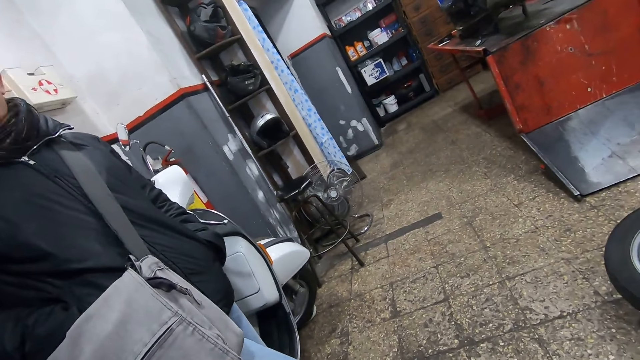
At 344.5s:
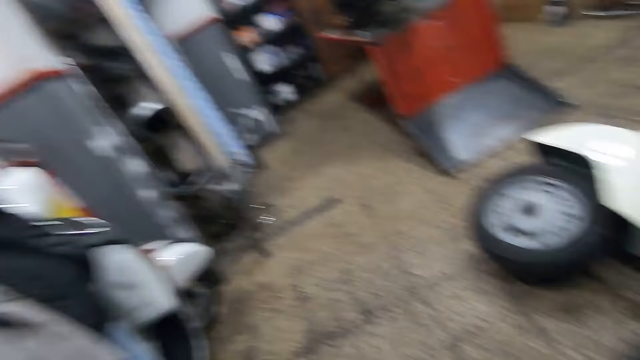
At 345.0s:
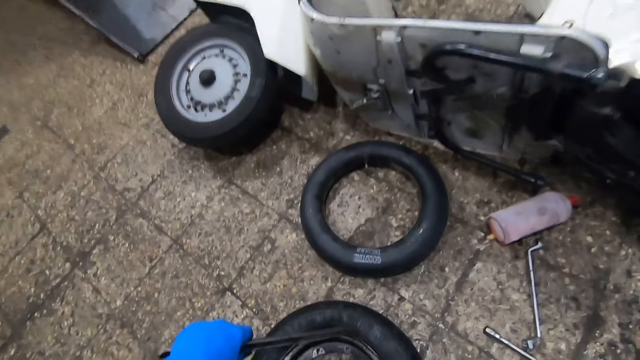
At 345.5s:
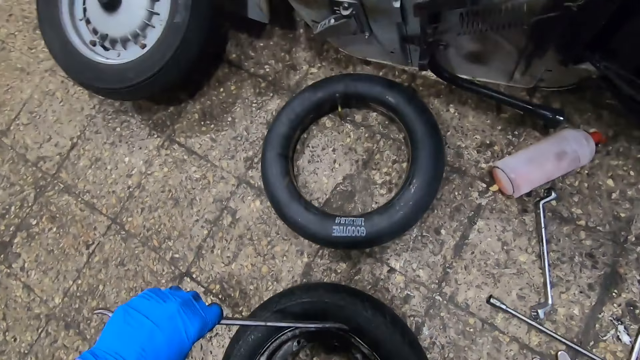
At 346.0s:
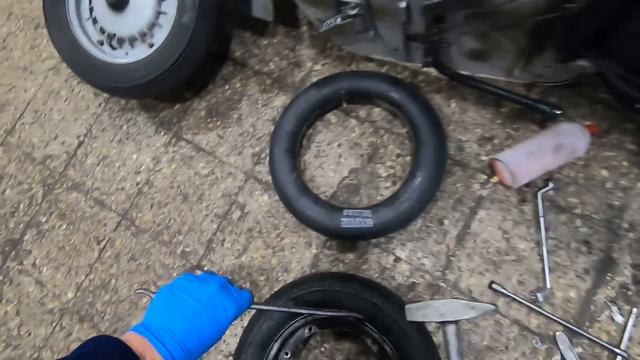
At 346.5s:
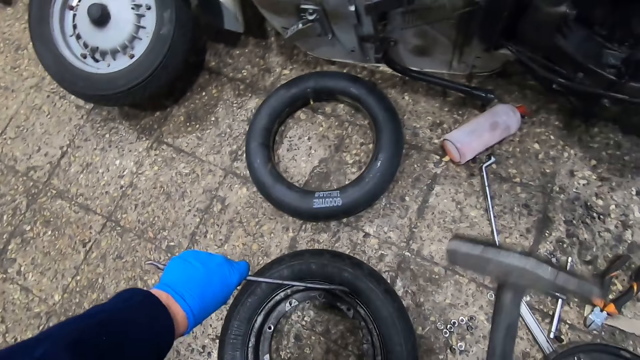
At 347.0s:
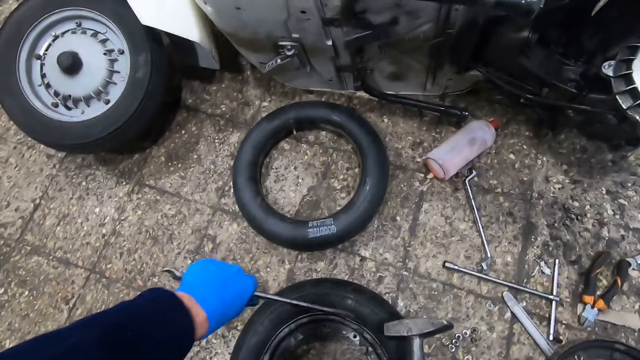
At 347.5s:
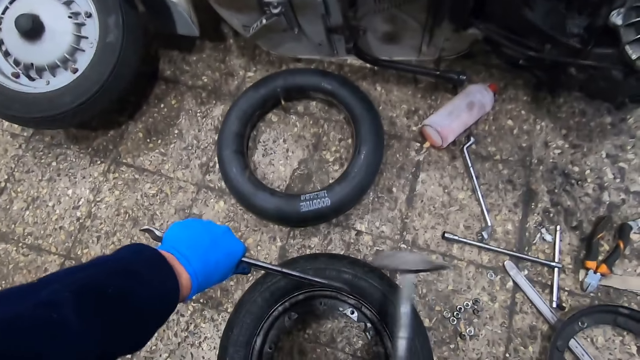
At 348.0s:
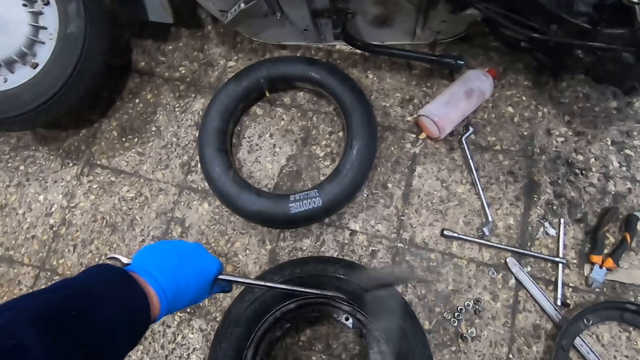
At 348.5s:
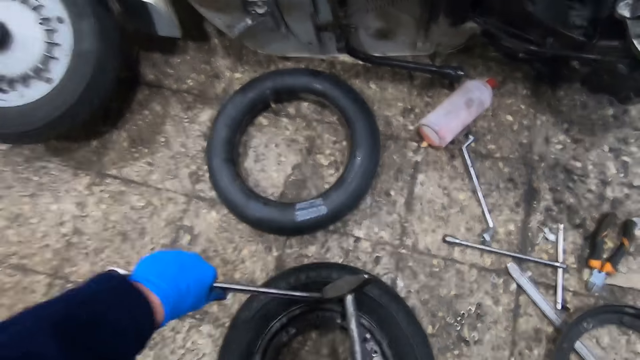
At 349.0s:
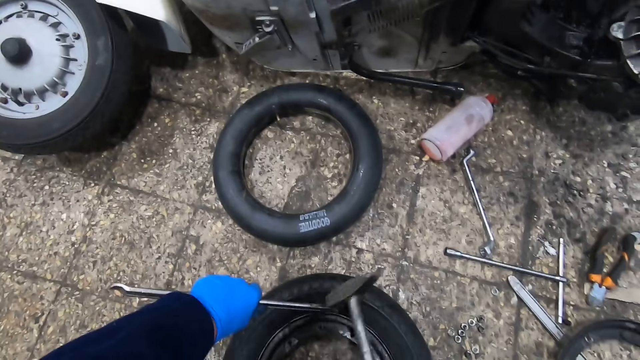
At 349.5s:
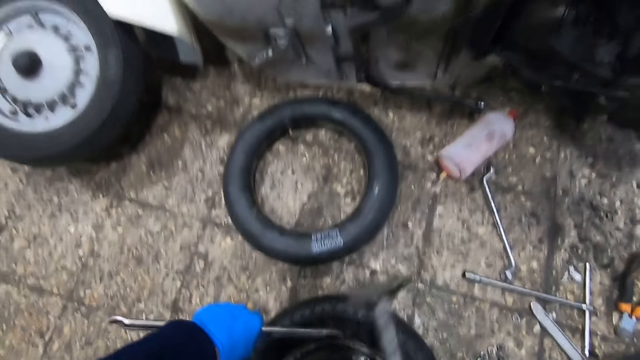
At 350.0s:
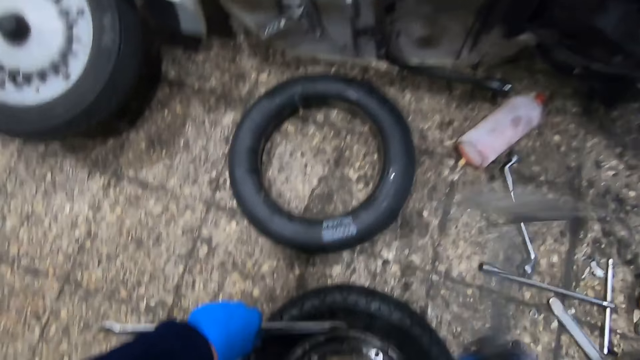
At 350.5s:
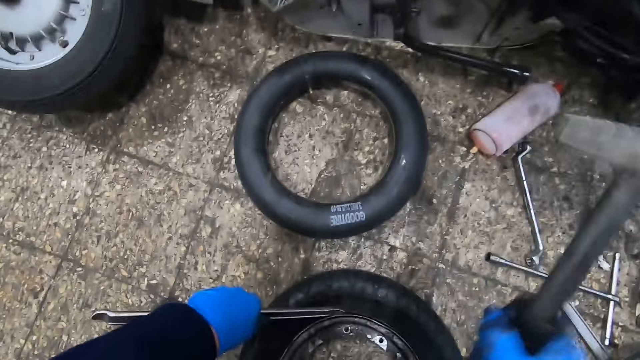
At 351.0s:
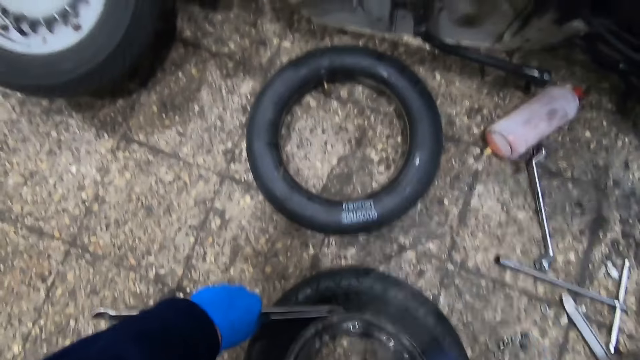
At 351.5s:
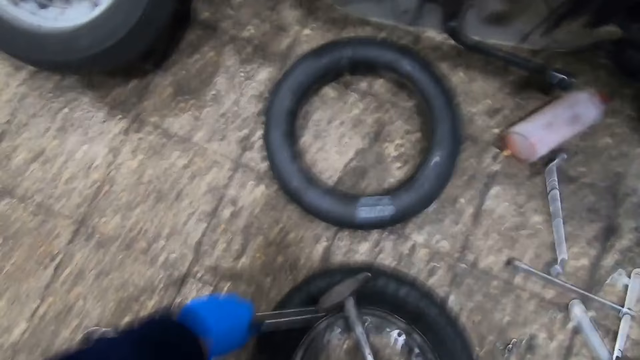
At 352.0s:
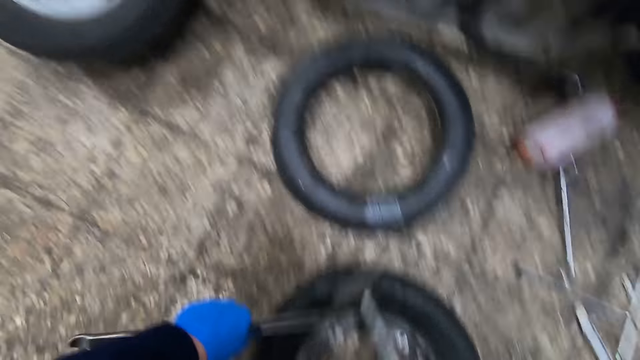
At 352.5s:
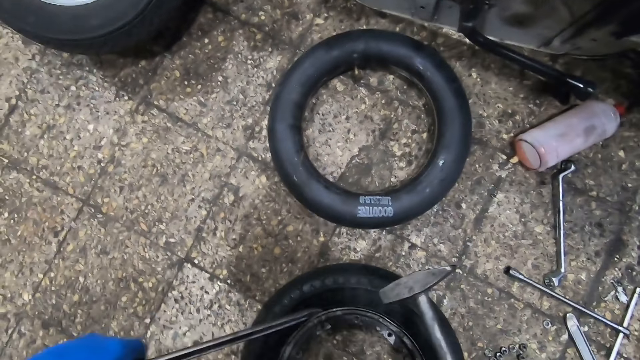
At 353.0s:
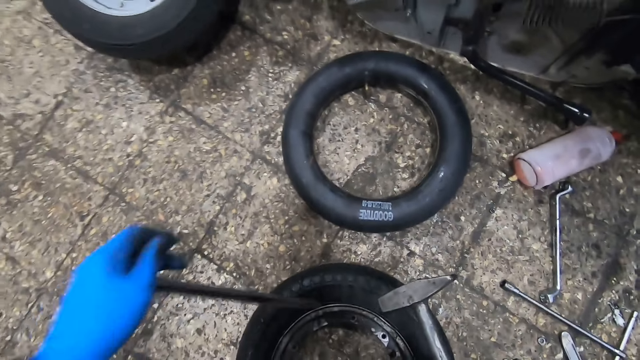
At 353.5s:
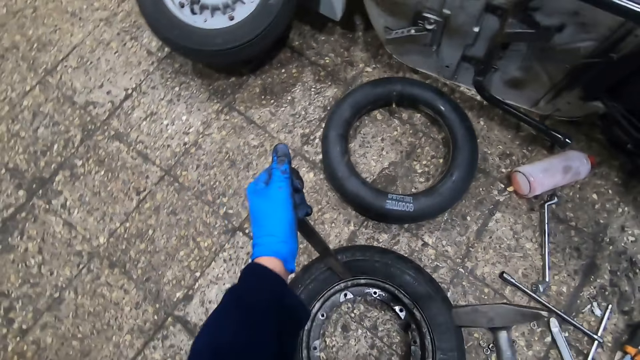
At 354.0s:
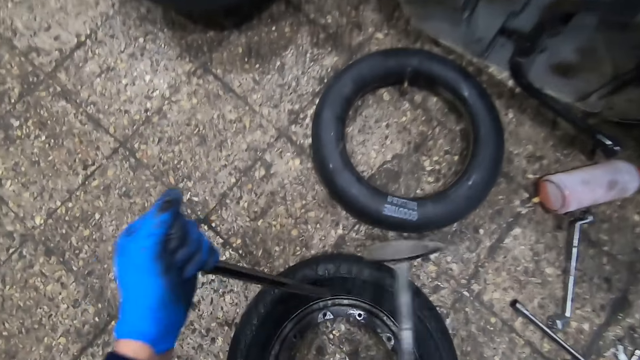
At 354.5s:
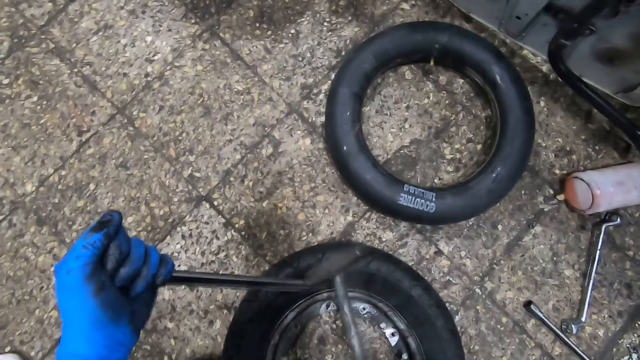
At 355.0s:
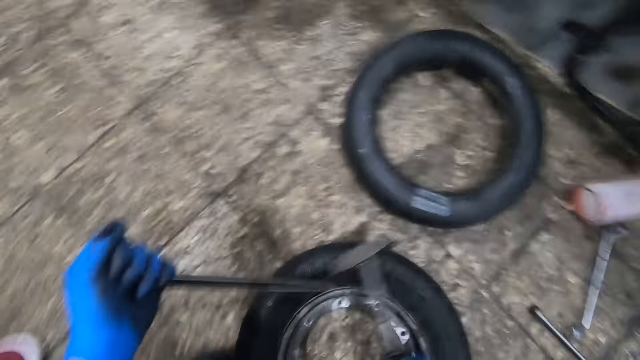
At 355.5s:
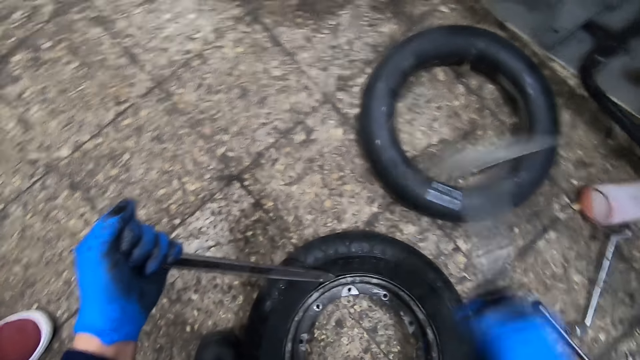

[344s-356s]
The camera wearer converses with the man. He hits the iron into the tire with the hammer in his right hand.

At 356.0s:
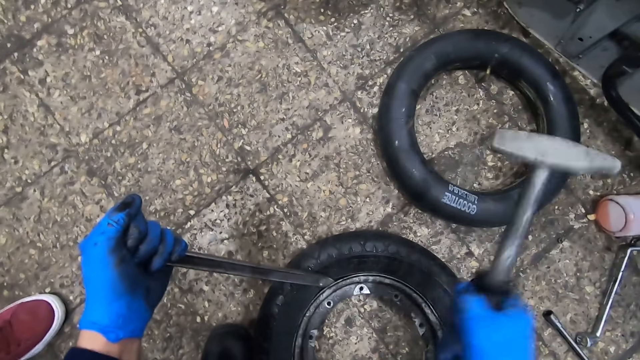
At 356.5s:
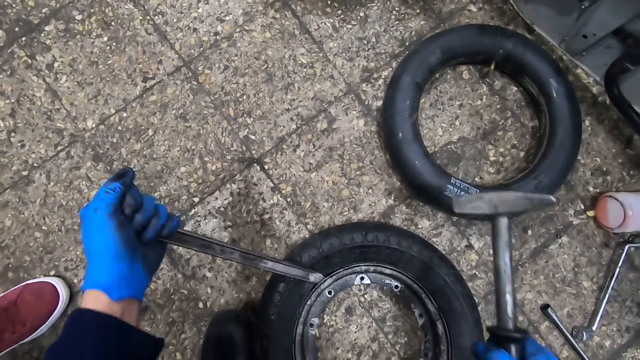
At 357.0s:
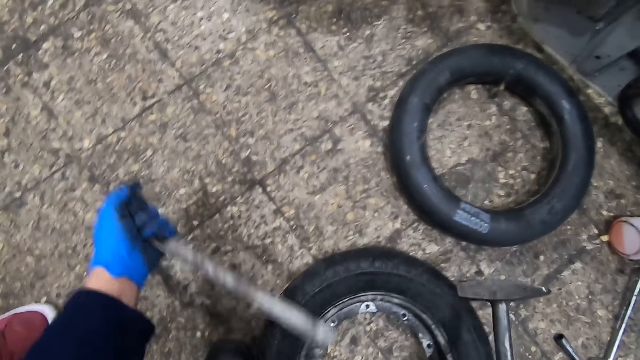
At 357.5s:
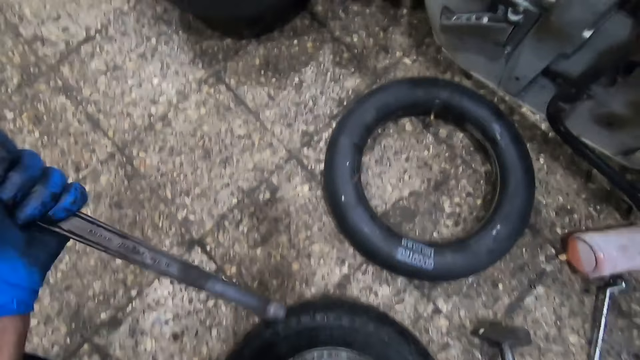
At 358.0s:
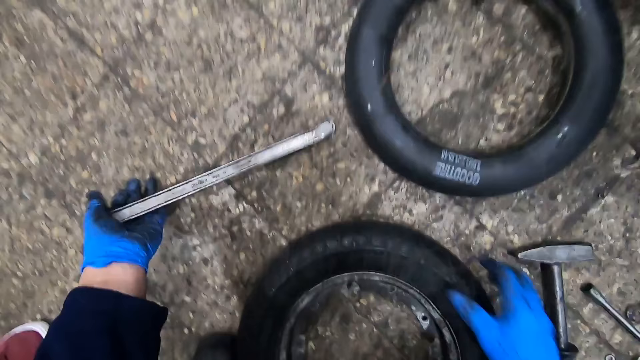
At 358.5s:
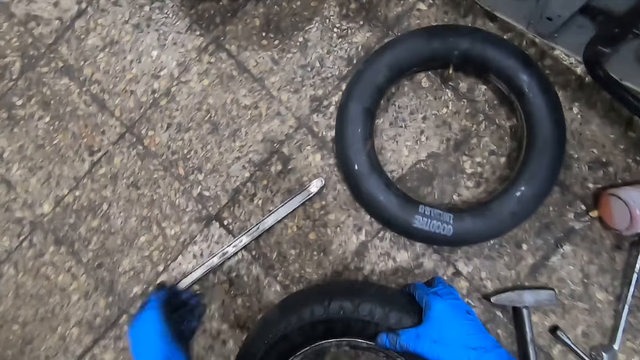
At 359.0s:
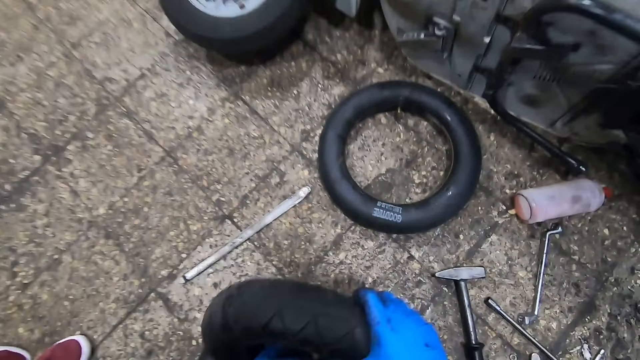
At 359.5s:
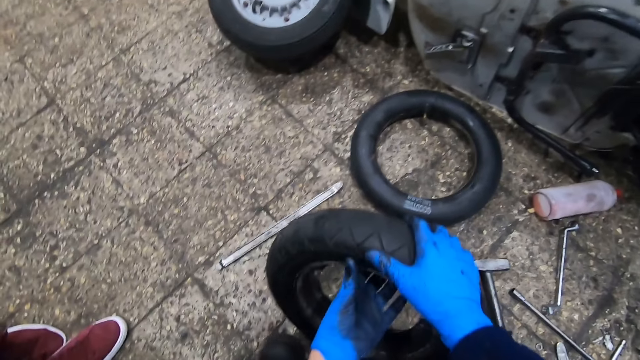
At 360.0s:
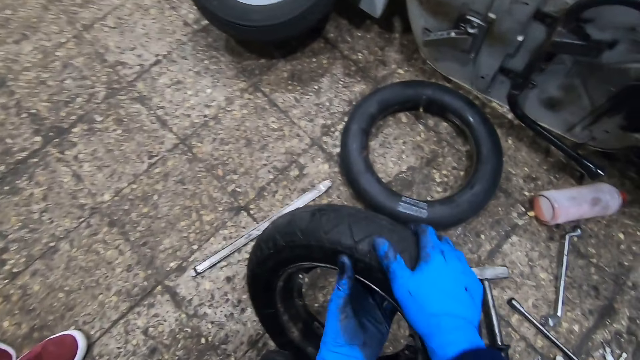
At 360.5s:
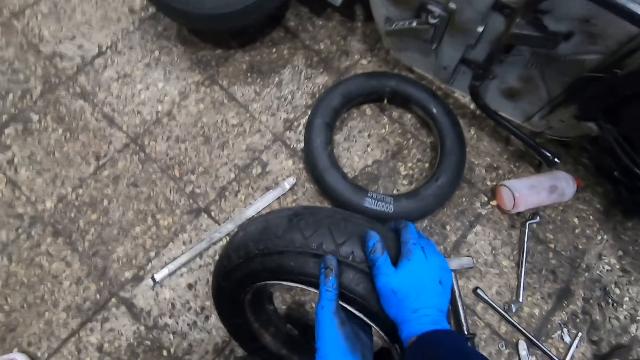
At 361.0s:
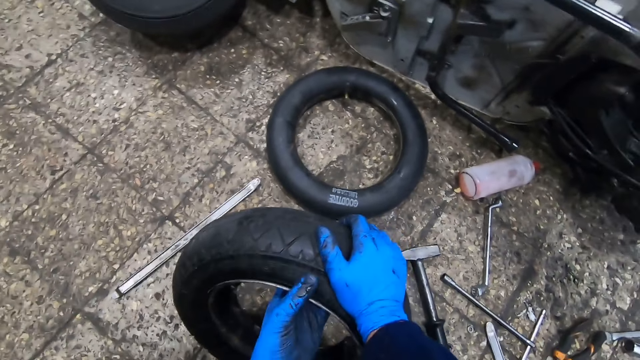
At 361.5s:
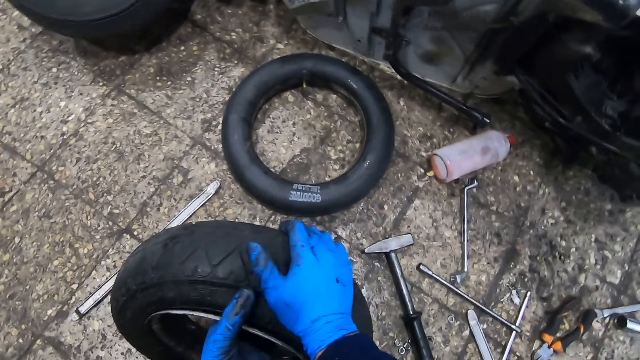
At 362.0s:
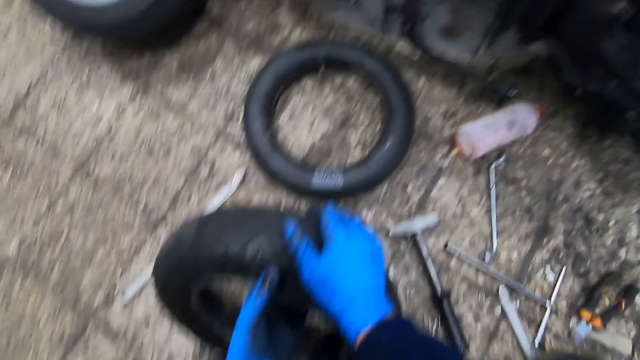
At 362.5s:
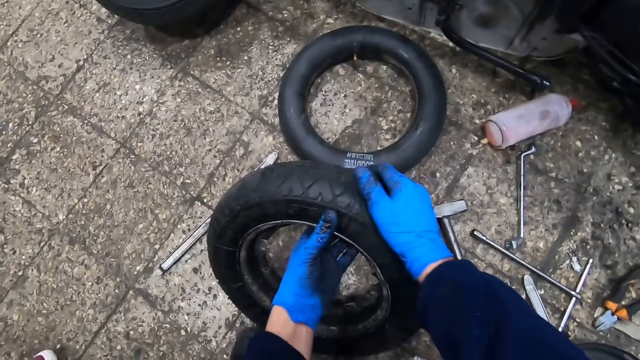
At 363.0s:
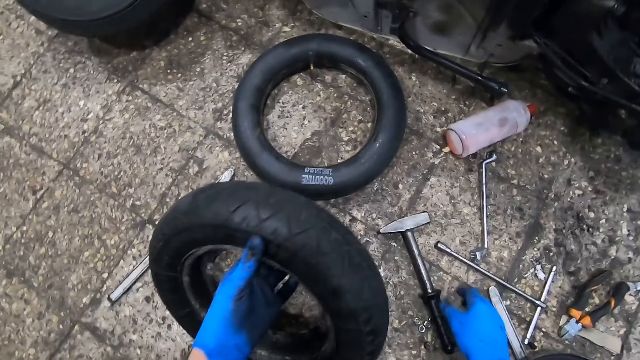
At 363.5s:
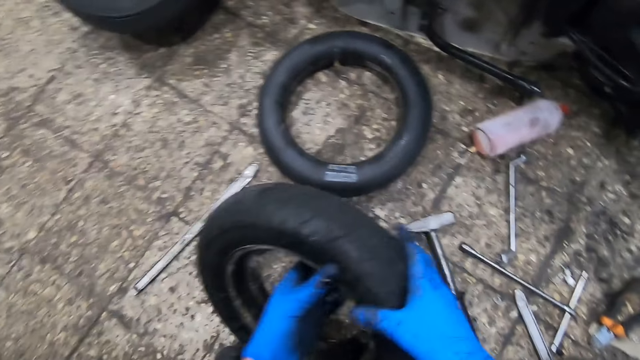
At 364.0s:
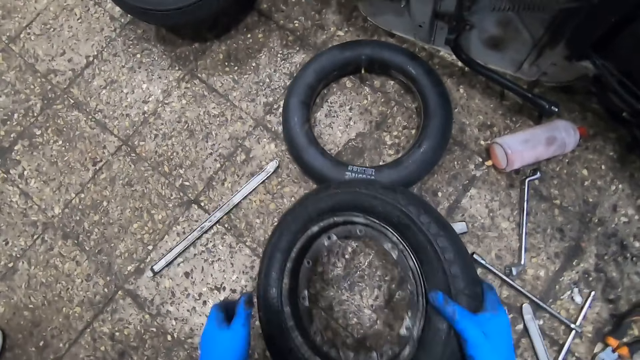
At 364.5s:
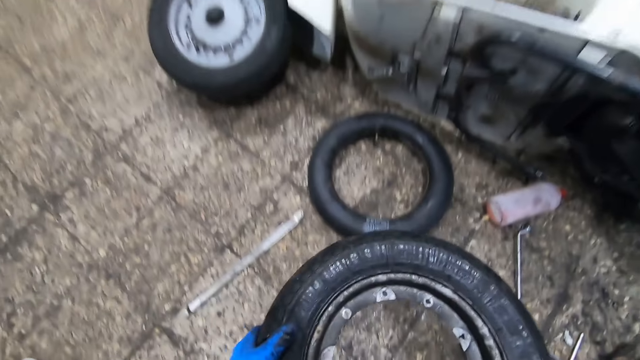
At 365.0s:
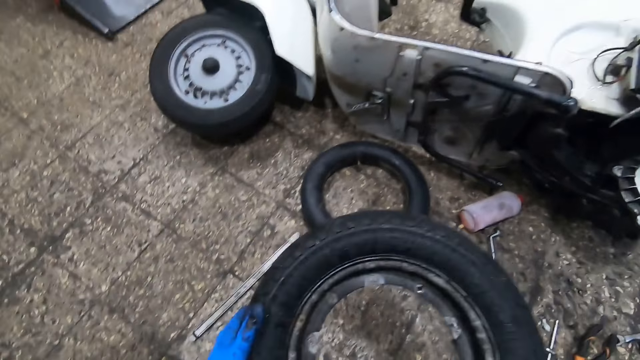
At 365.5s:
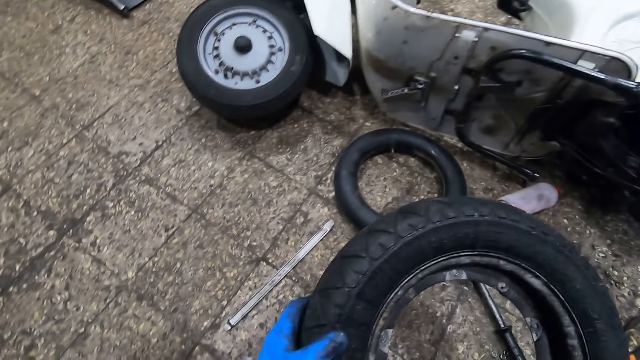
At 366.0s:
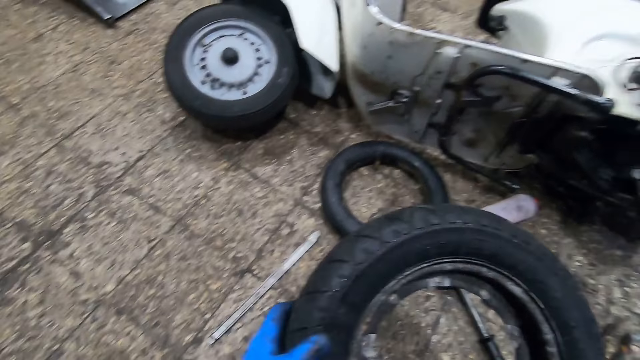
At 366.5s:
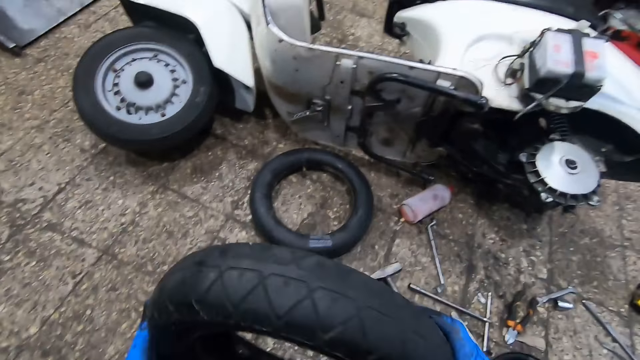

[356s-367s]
The camera wearer places the iron on the floor. He picks up the tire from the floor with his right hand. He pulls the rim from the tire with his left hand. He holds the tire with both hands. He adjusts the tire.
